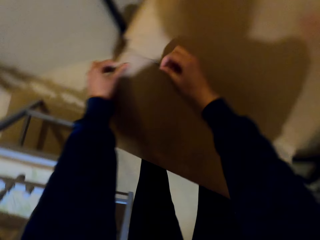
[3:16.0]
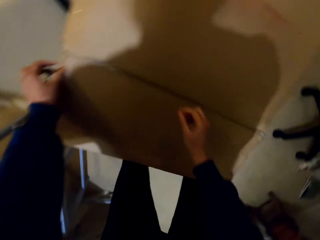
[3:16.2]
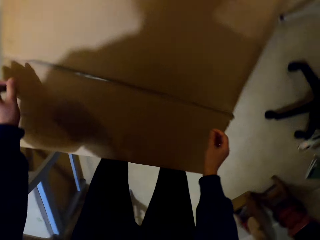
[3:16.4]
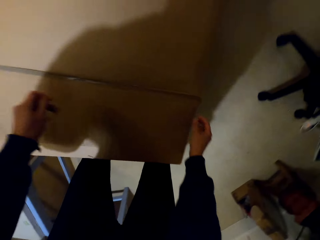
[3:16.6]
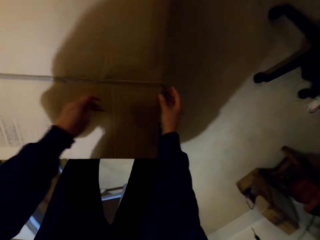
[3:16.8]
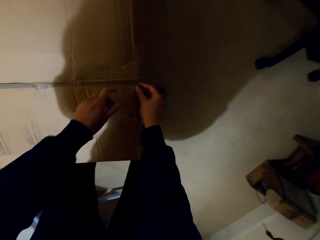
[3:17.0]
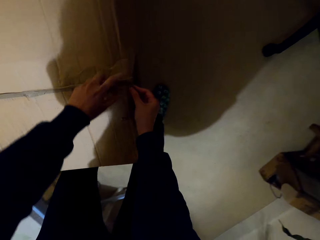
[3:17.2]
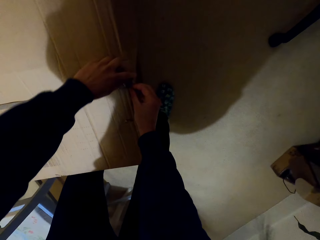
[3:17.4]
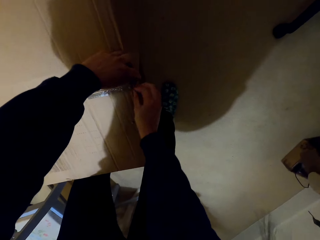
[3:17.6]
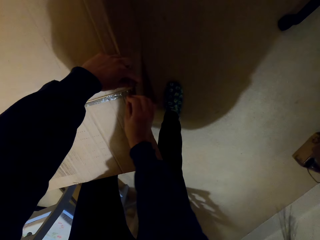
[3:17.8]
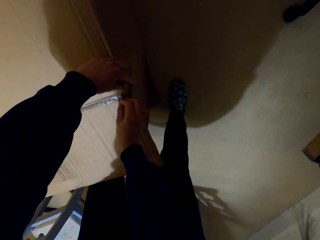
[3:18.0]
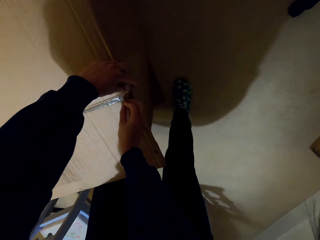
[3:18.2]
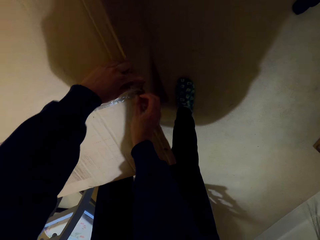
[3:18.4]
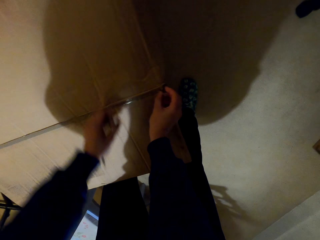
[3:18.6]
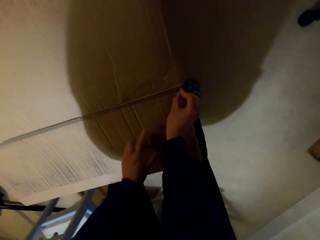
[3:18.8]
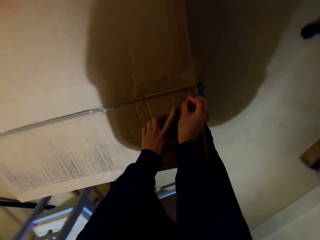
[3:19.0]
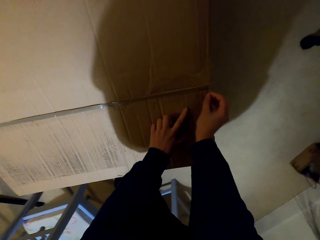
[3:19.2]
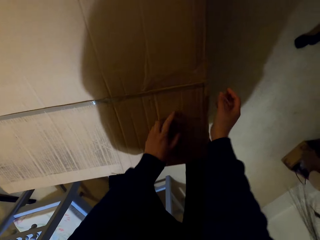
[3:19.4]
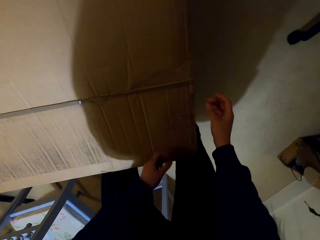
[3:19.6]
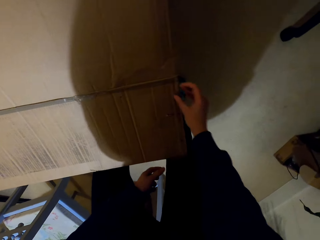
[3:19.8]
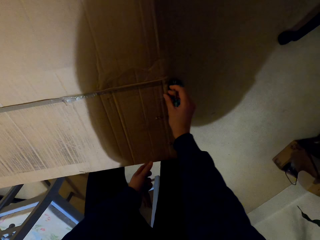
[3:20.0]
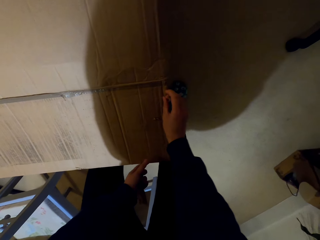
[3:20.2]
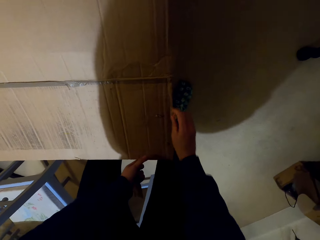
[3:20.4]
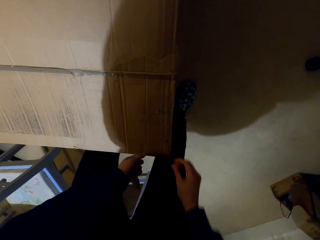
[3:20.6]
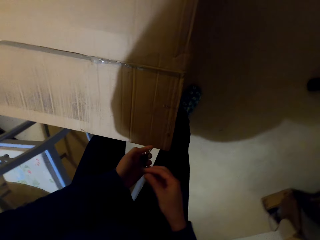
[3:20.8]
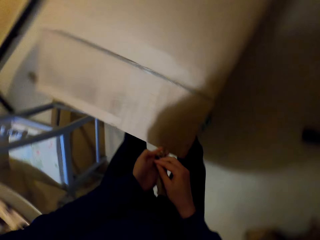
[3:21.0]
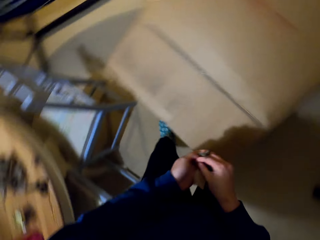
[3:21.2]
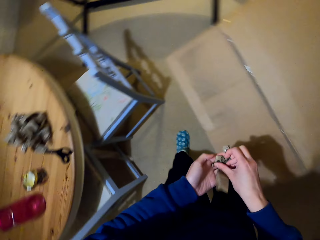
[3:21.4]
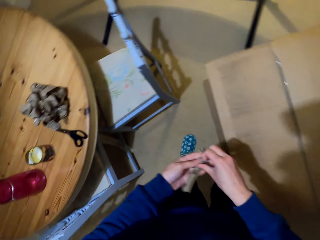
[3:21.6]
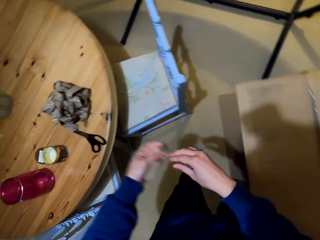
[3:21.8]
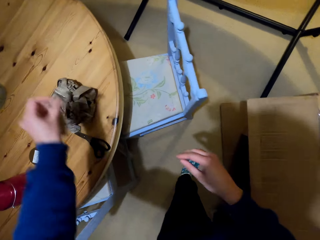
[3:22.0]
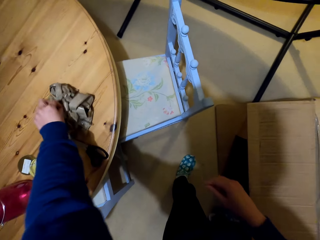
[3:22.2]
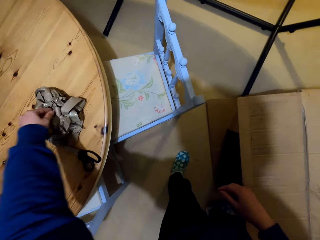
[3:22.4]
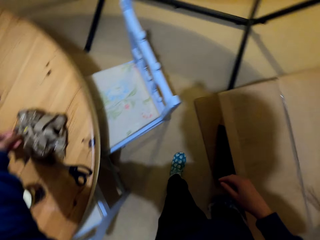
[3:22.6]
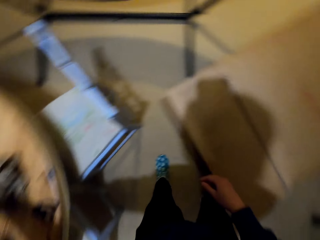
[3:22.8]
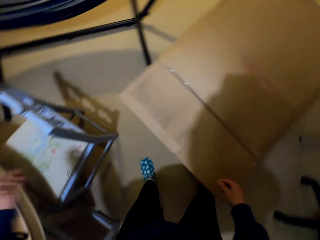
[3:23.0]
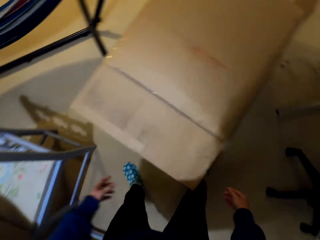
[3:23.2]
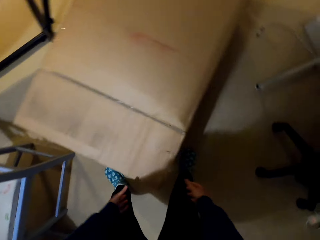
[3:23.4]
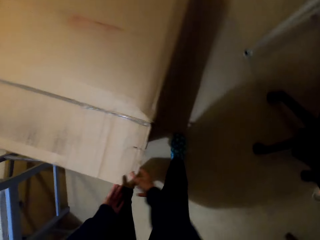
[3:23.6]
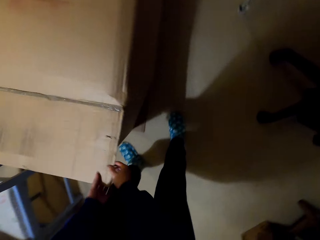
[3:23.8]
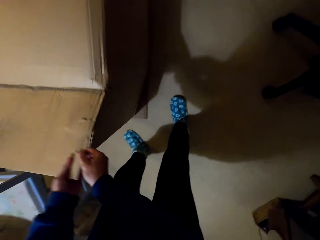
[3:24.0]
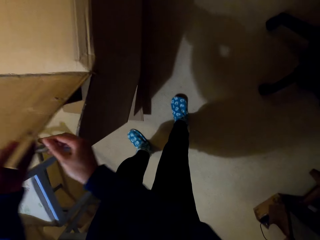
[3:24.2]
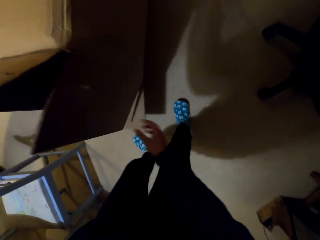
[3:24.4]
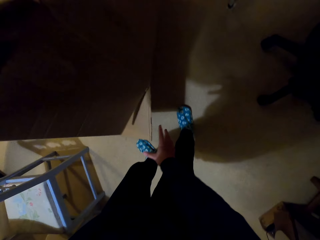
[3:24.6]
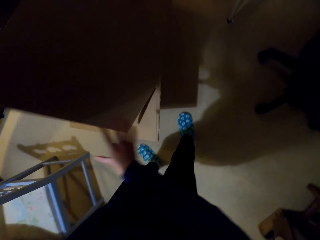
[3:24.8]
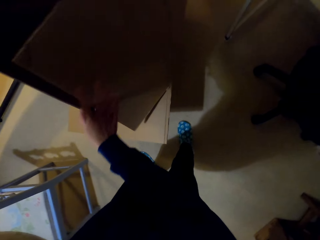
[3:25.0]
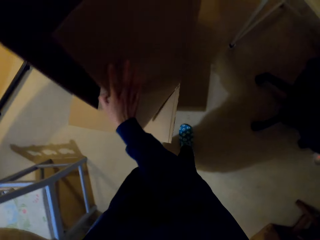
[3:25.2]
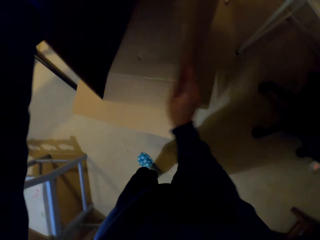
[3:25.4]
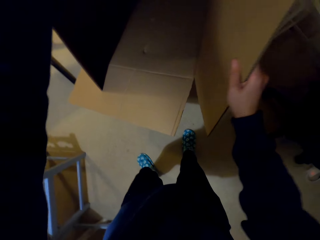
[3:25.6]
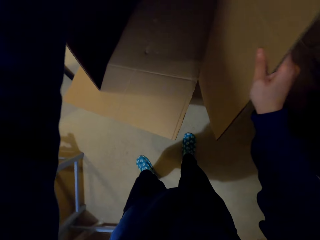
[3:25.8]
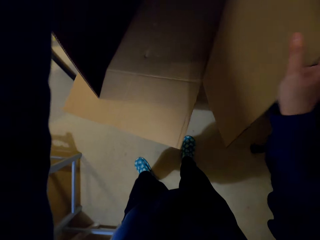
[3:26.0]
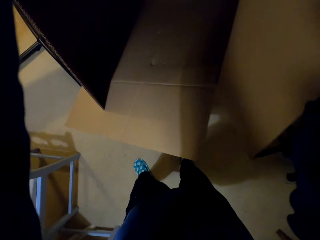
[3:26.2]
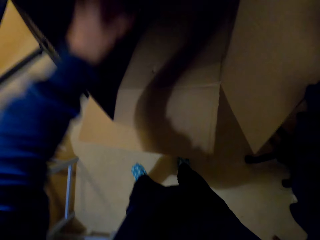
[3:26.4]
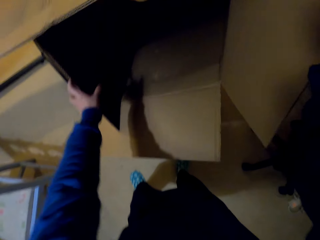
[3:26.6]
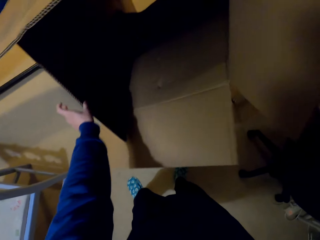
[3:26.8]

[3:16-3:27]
The camera wearer places the masking tapes together on the table. They tilt the box with a hand. They lift up the box.

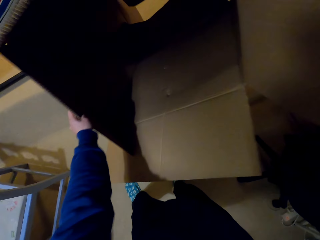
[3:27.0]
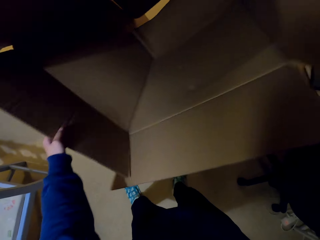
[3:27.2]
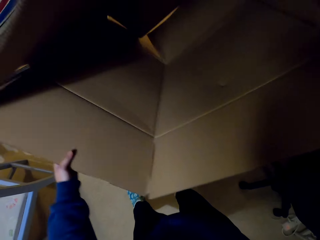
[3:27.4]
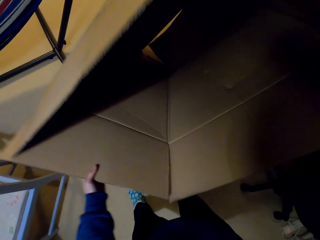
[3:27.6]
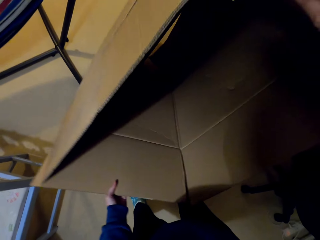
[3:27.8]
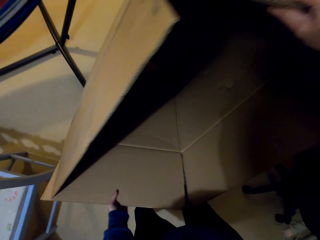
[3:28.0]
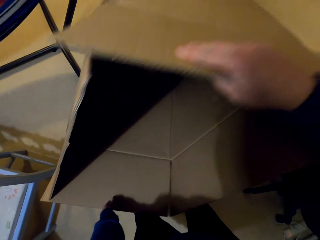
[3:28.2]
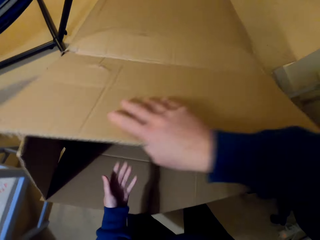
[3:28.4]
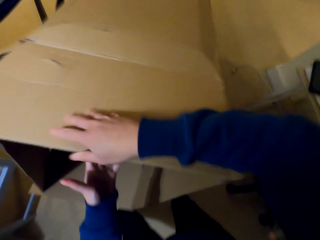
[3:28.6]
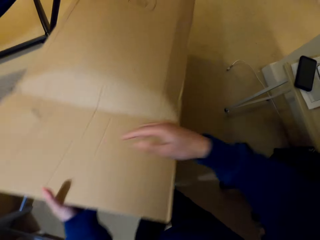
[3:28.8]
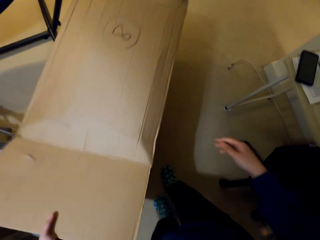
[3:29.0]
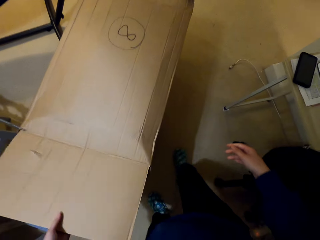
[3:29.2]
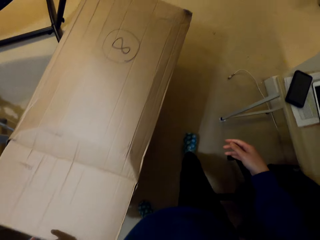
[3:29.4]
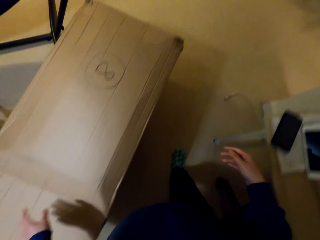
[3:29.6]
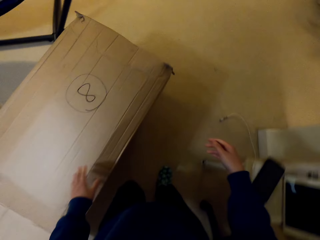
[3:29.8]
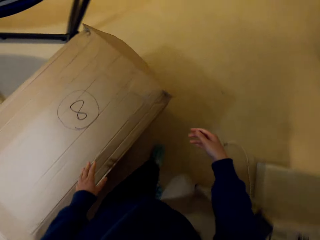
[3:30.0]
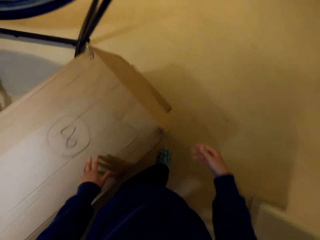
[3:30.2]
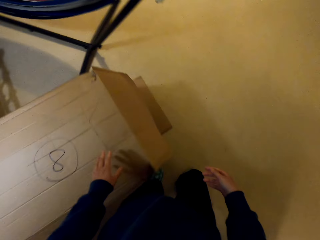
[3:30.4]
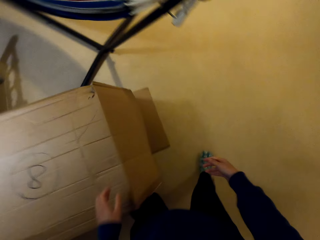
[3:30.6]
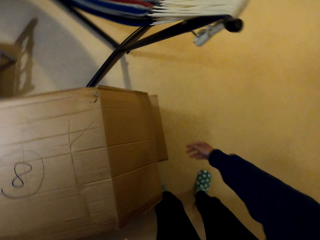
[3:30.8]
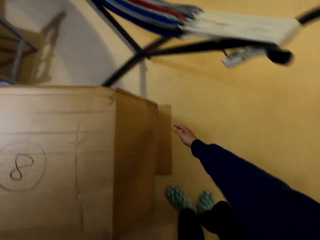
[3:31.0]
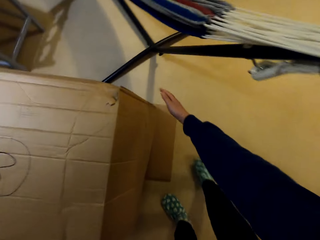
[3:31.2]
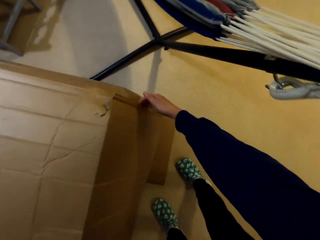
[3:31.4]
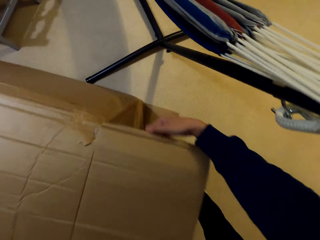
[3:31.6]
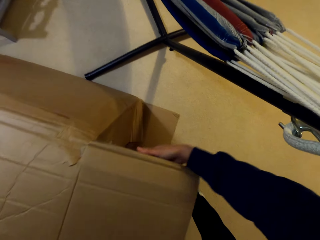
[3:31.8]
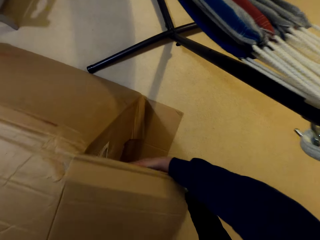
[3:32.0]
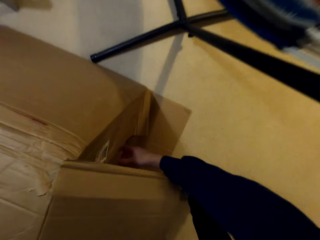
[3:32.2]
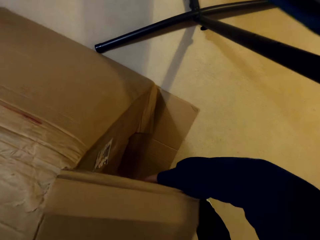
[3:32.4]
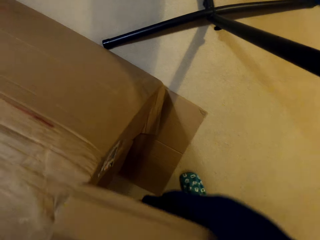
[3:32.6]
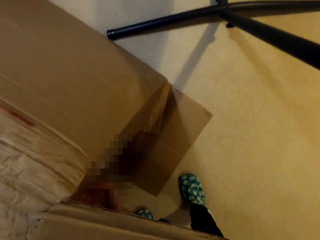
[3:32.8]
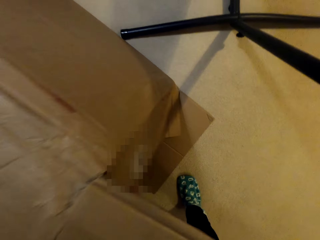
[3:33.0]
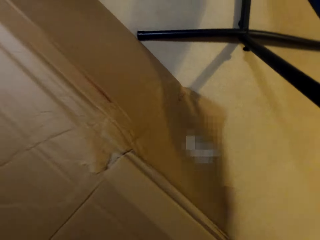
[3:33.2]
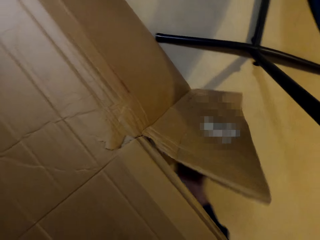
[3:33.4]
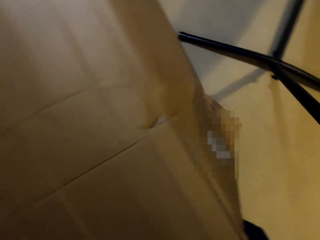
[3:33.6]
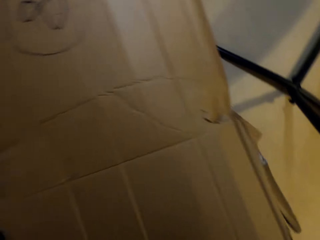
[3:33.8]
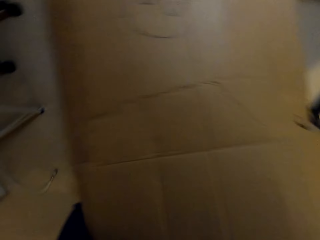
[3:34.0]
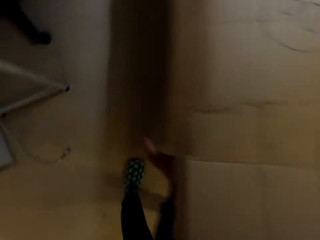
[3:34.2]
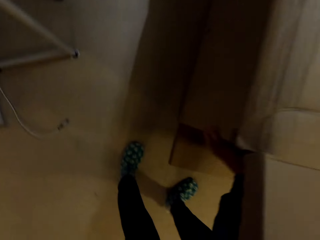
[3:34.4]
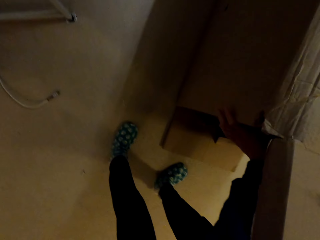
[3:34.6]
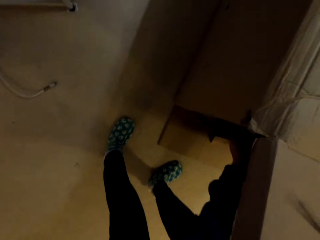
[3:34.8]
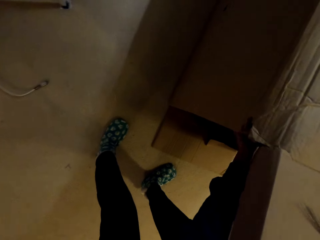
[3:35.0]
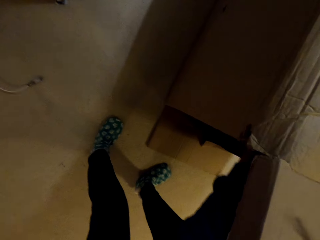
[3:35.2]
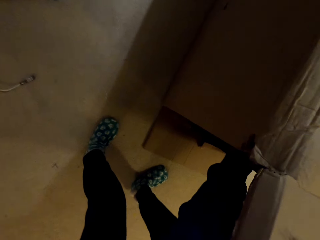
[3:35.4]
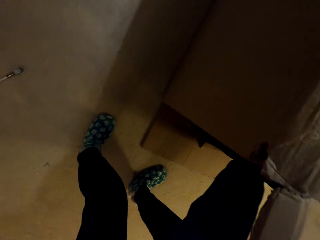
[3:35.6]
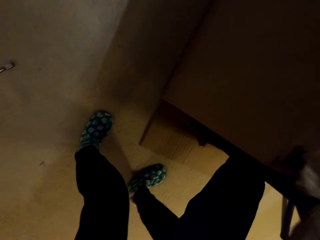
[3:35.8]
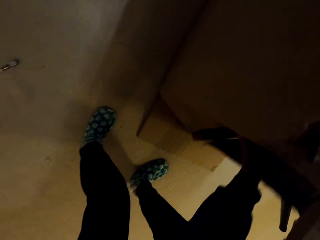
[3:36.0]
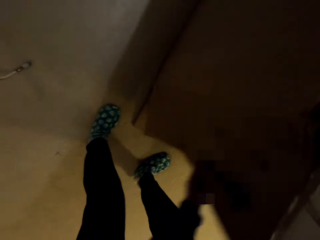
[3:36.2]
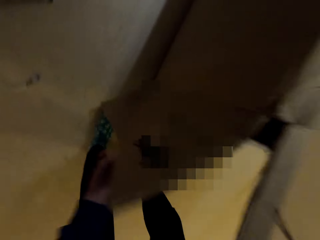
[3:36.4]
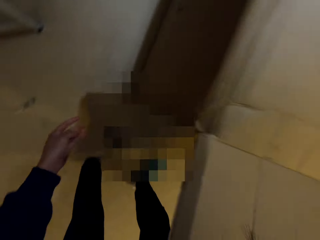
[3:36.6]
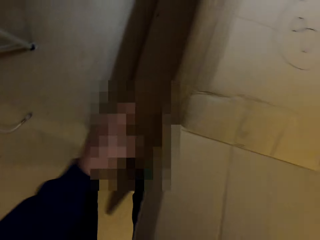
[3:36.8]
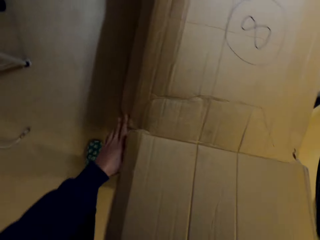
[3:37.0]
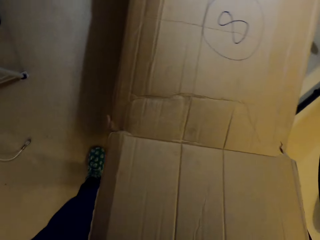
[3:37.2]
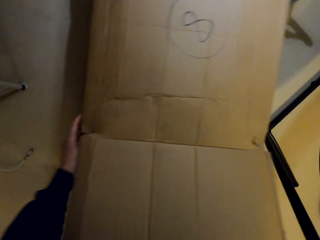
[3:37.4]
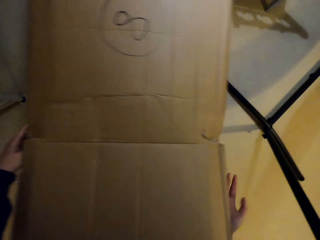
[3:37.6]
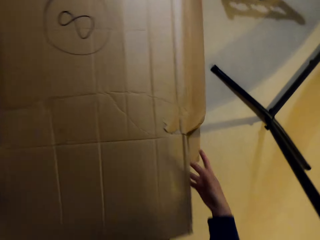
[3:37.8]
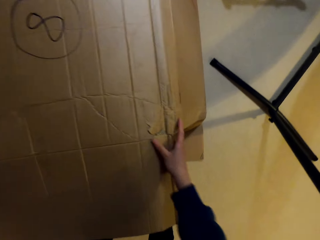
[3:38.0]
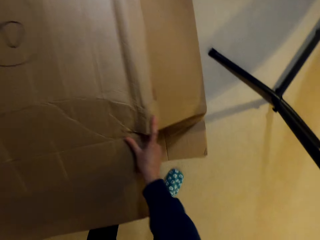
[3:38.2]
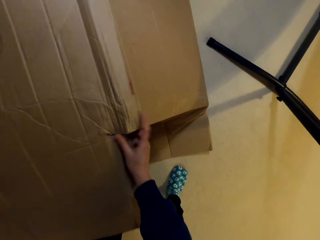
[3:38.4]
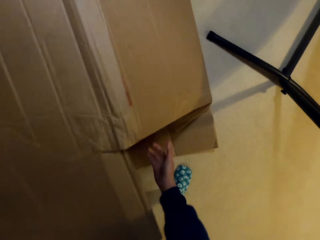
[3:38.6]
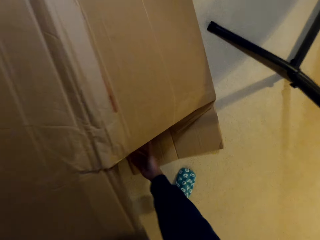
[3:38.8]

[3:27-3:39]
The camera wearer opens the box. They place the box on the floor. They walk around the house. They tilt the box with a hand. They open the box.
